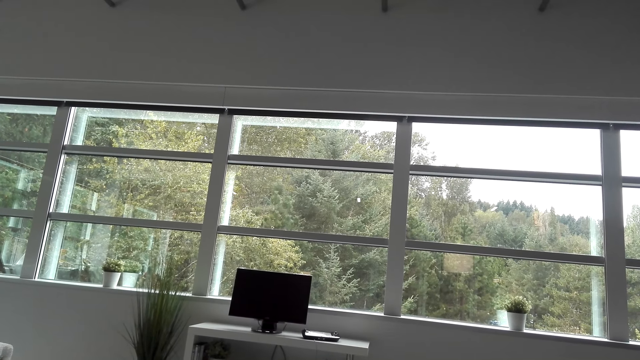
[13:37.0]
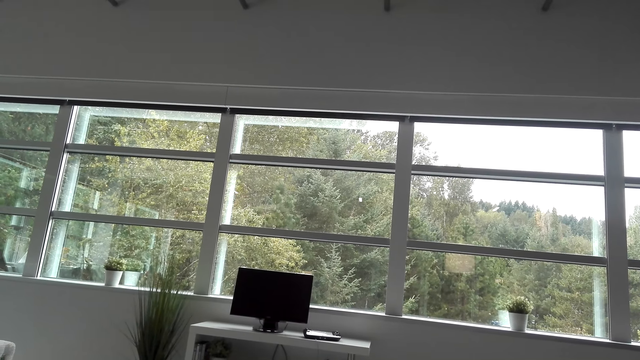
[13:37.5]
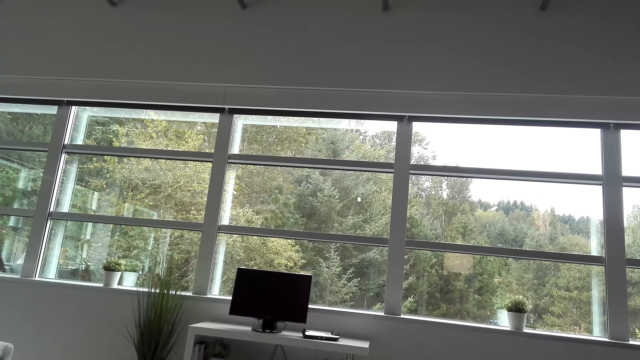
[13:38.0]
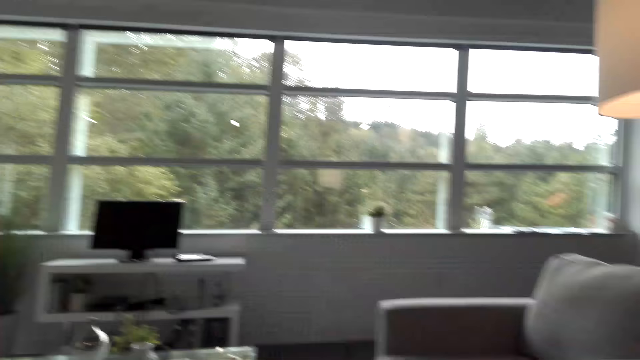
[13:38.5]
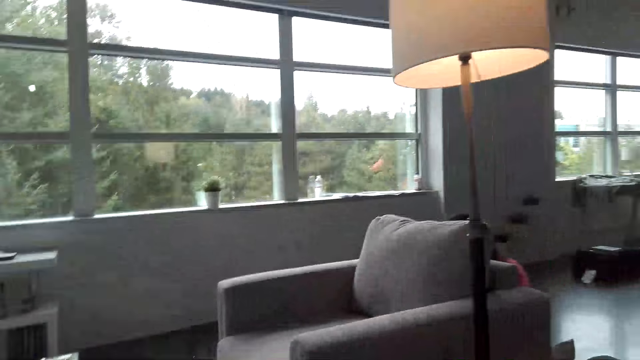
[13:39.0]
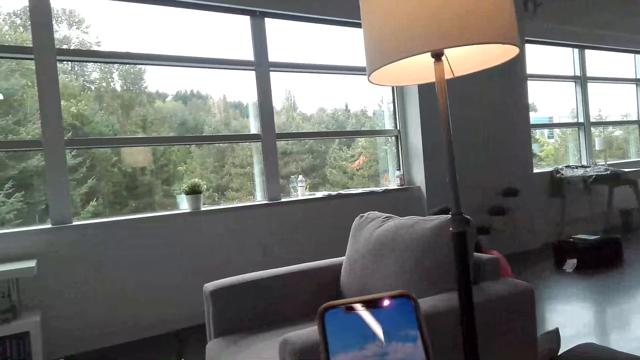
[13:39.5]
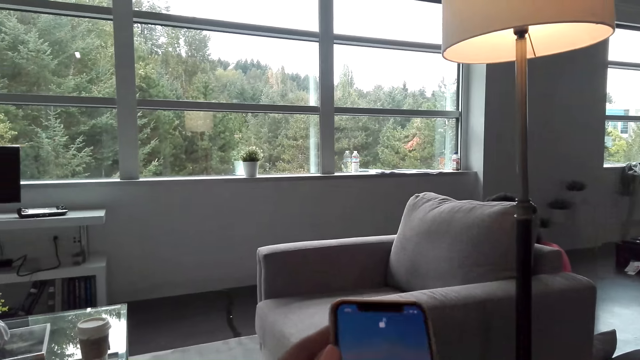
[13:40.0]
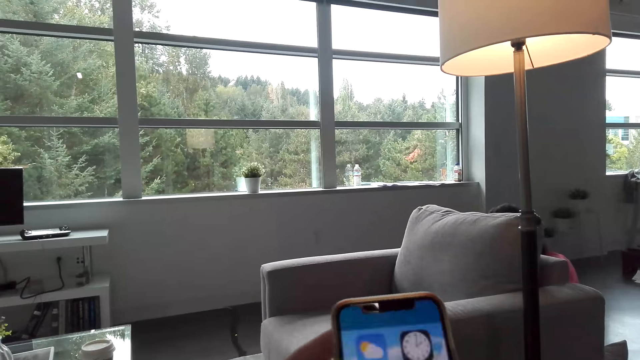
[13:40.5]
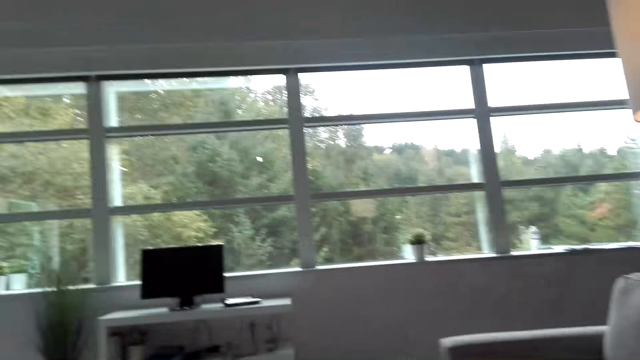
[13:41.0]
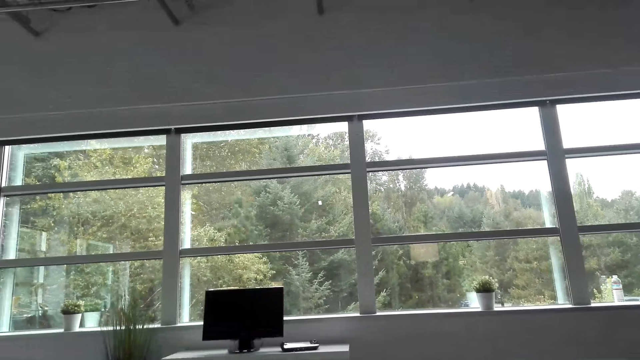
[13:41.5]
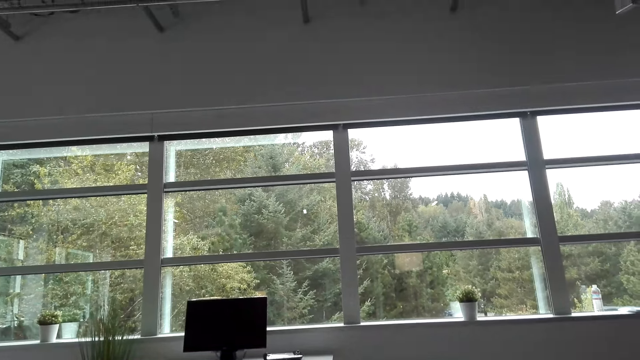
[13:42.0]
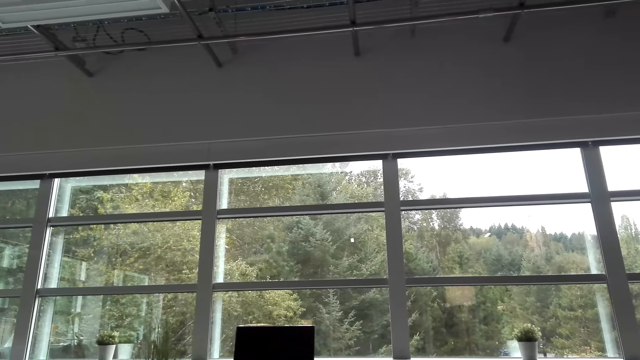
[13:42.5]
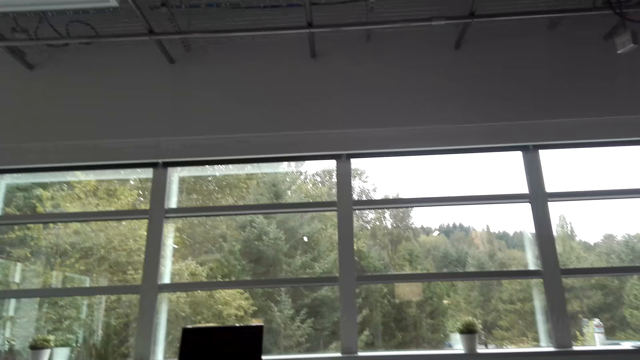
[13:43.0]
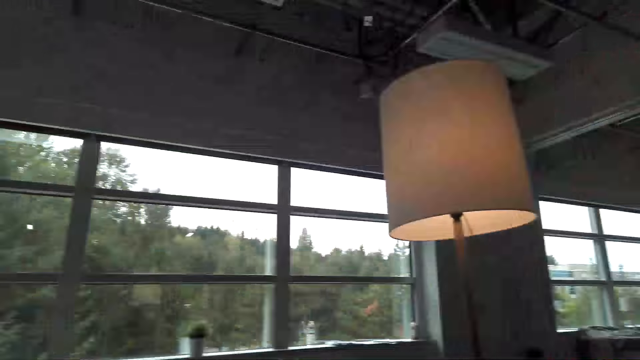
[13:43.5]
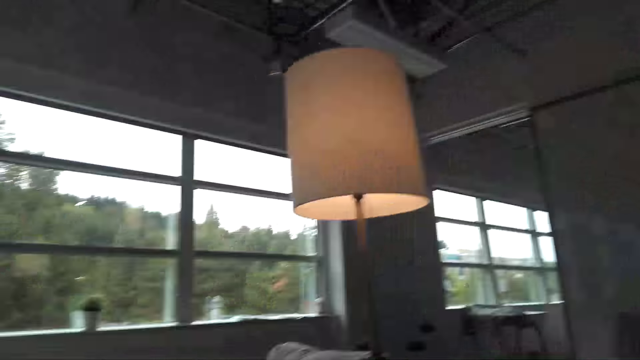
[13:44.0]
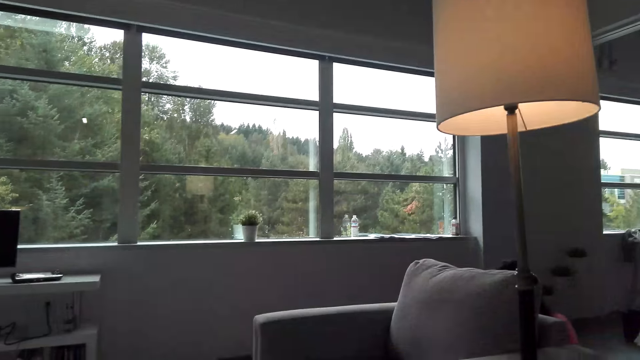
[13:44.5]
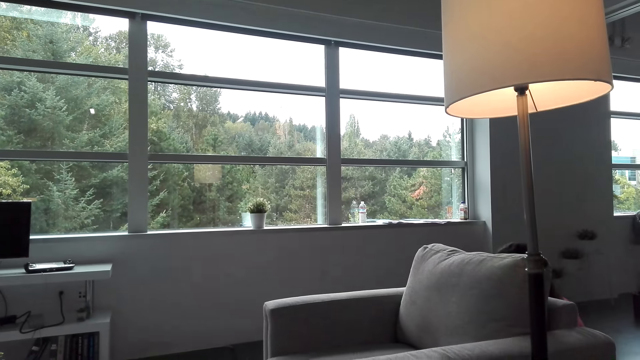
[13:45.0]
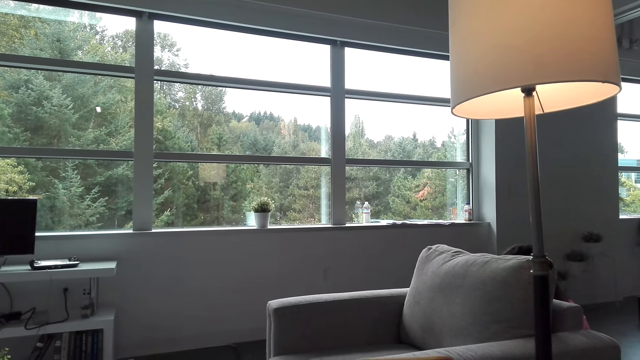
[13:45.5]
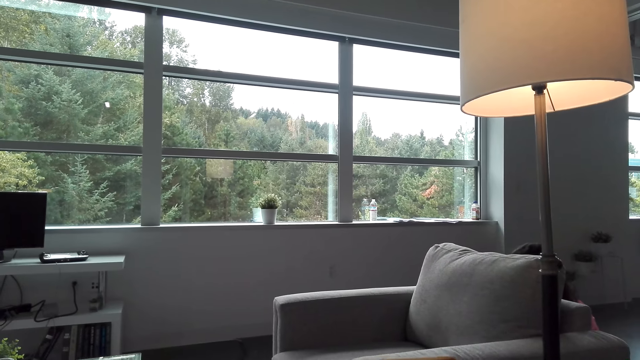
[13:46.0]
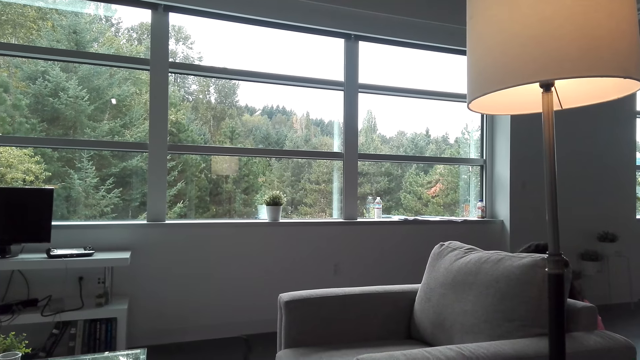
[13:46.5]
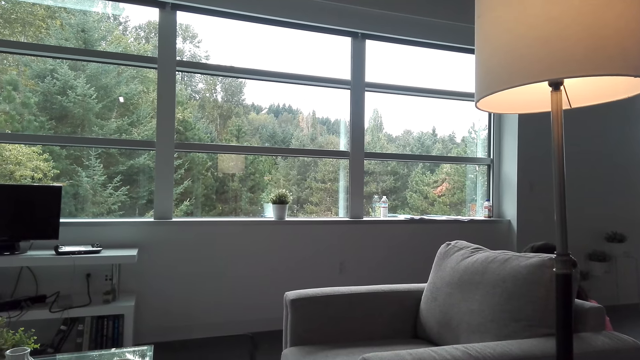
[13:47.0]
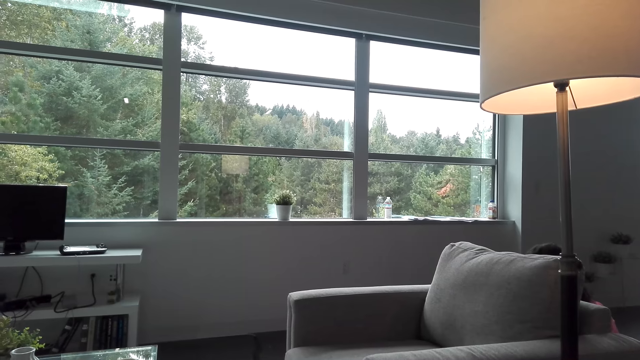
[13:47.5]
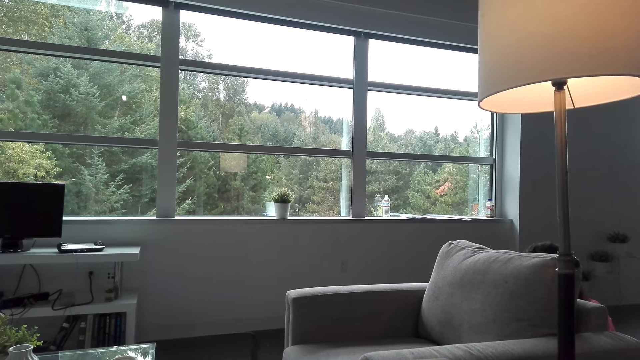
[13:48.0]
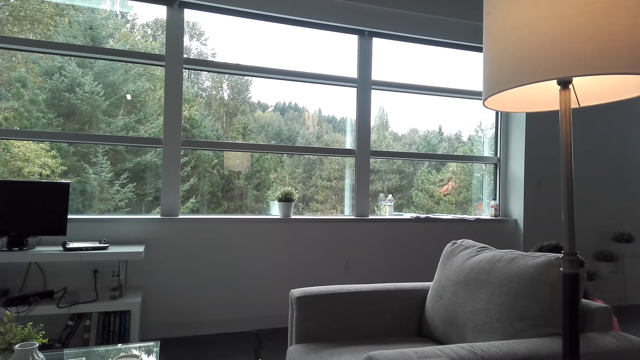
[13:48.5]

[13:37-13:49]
The camera wearer operates the cellphone. They dial the phone. They look around. A person sits on the couch.

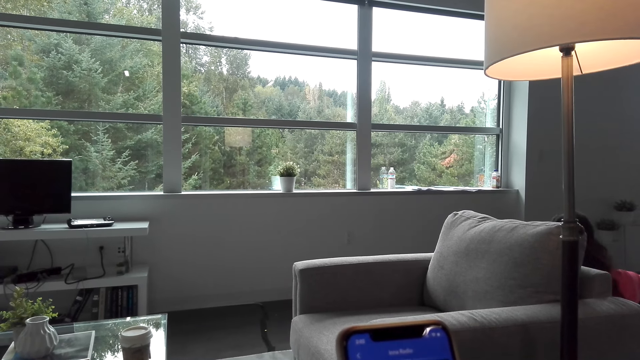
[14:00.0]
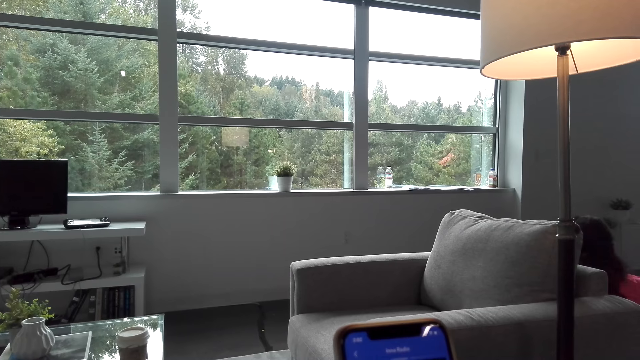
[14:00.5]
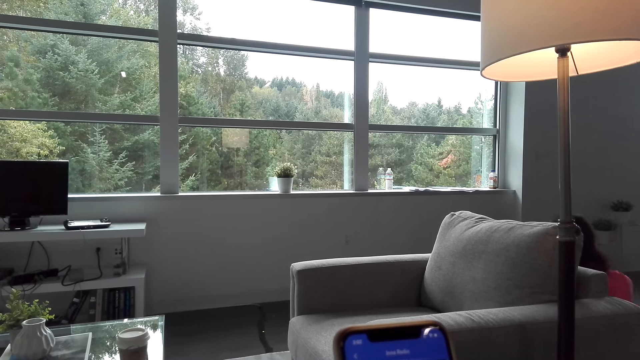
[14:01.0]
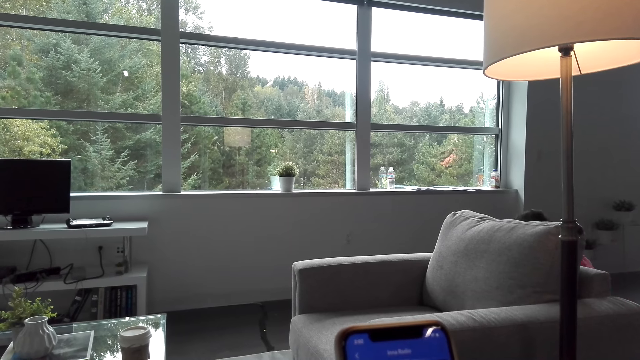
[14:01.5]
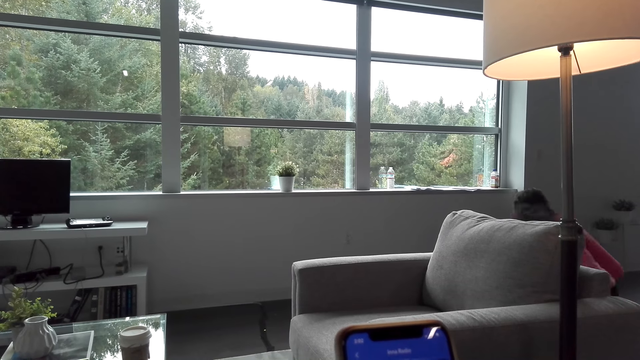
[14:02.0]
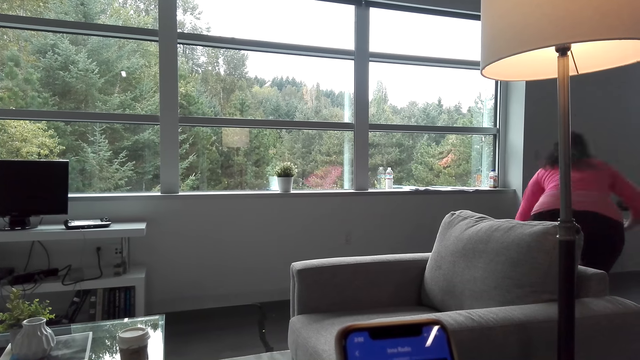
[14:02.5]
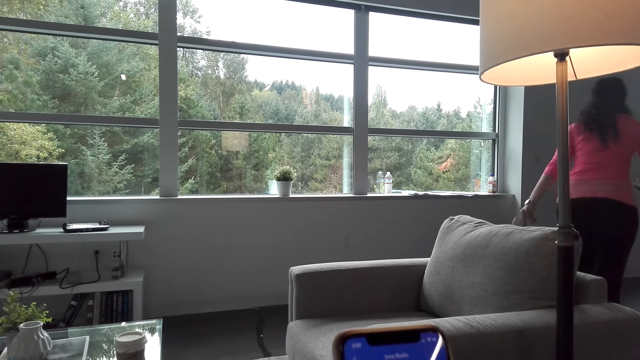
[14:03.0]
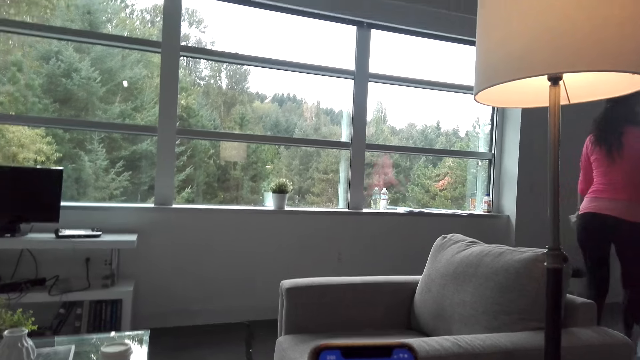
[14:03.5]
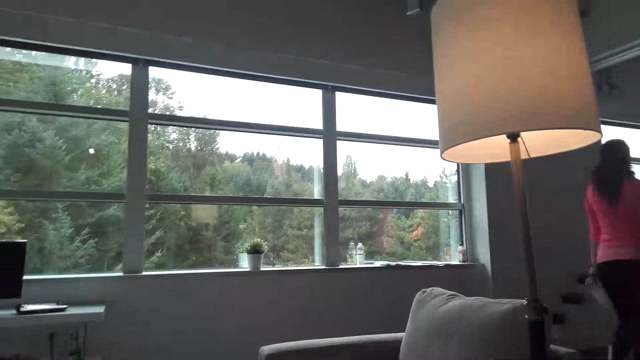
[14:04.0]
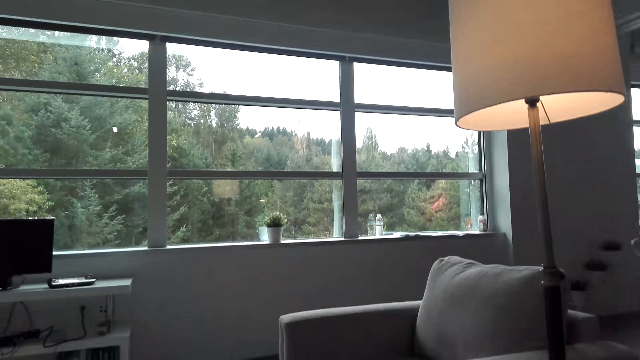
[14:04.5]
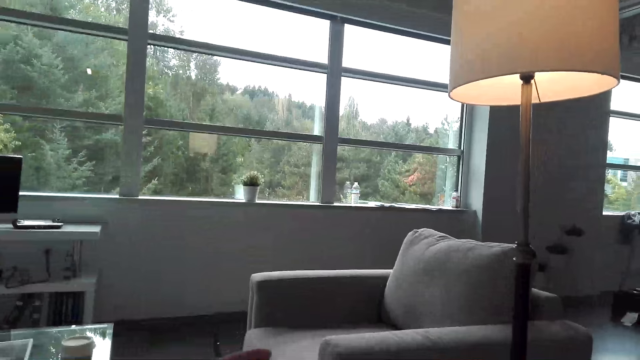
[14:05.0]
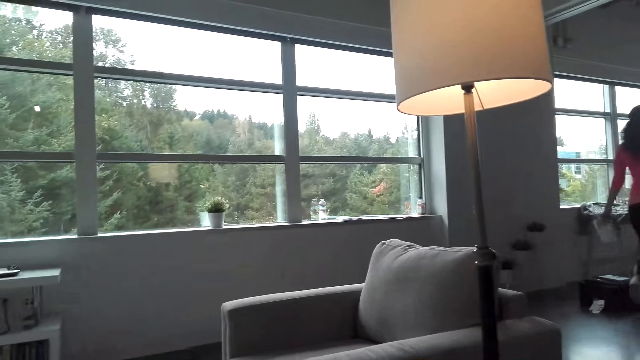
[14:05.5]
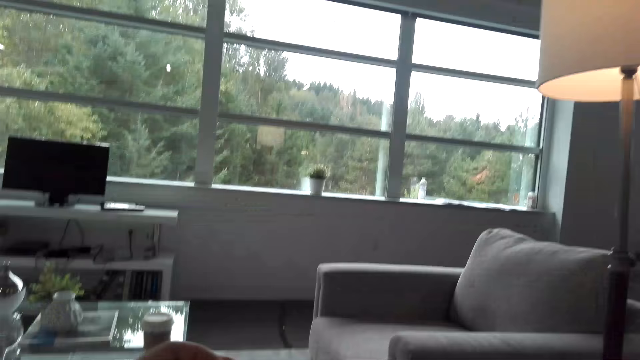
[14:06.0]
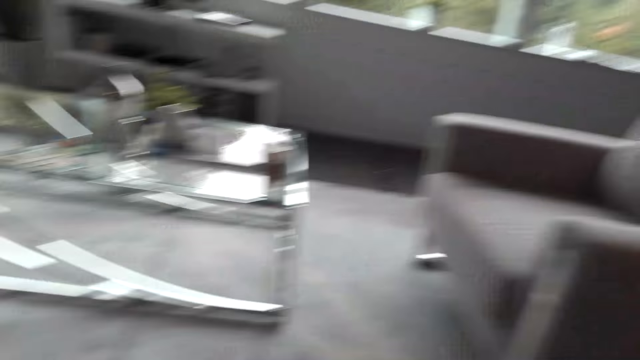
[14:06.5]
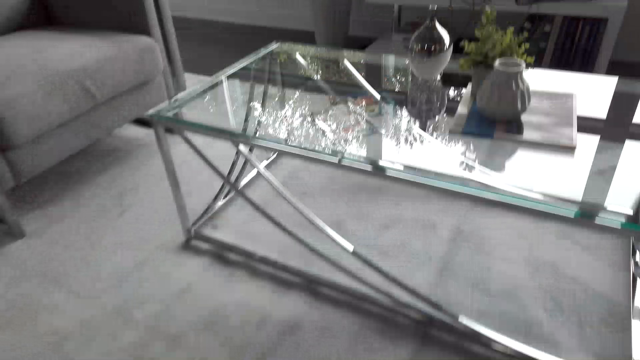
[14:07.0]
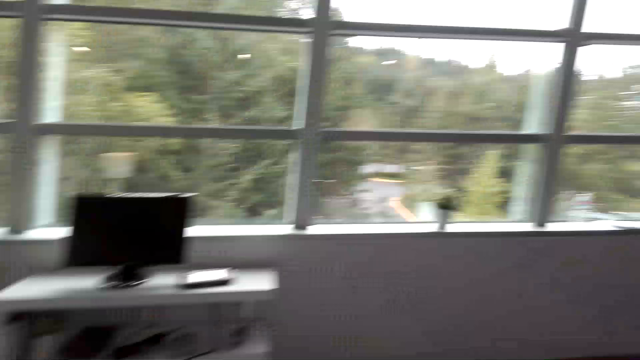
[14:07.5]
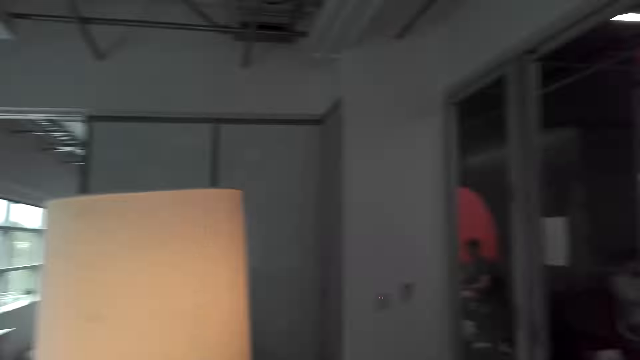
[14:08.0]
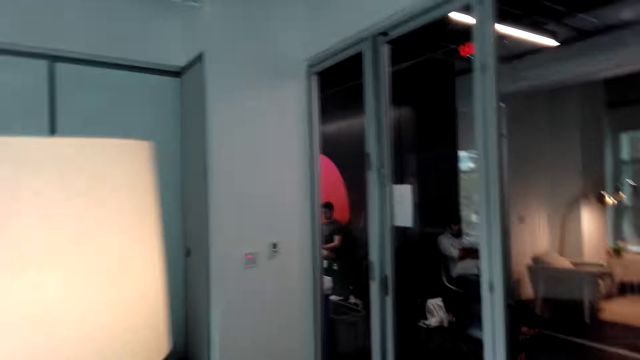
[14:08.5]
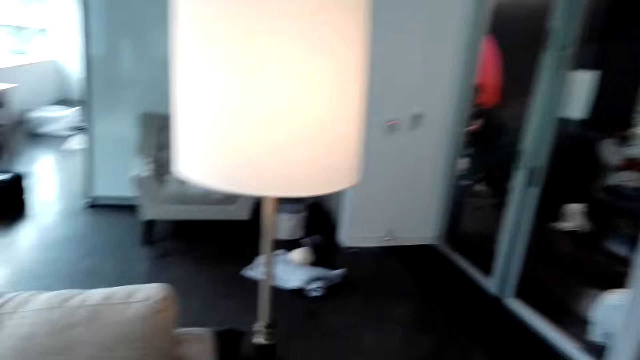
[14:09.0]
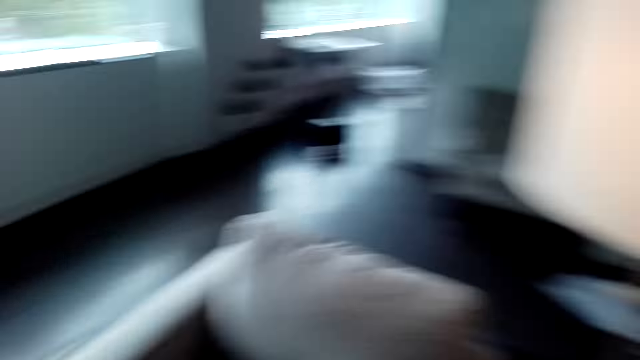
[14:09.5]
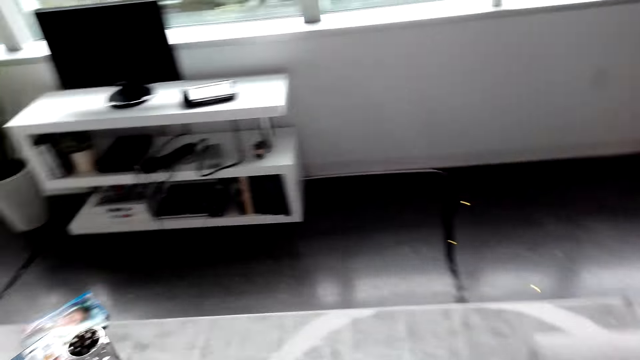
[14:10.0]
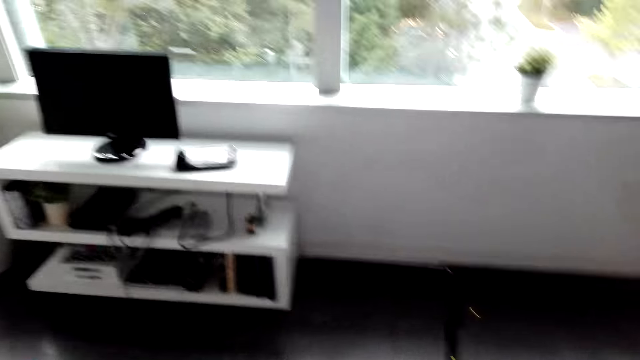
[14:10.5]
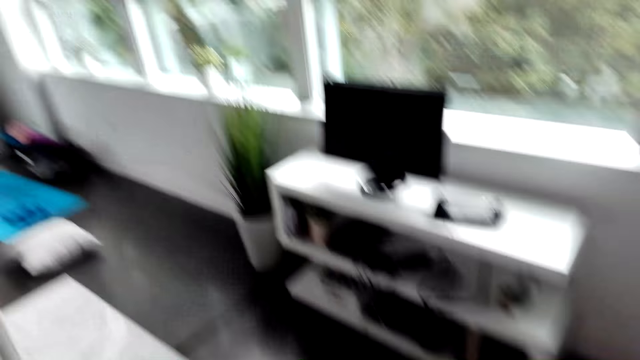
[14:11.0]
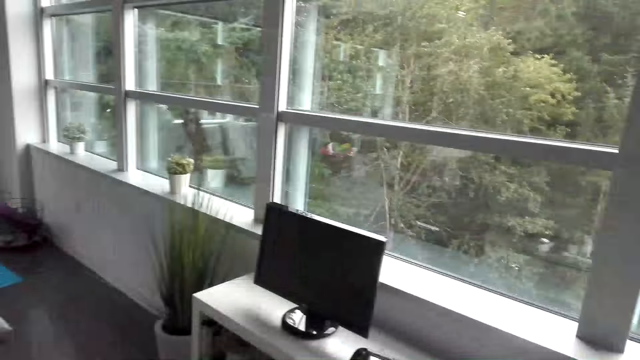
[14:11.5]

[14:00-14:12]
A person stands up. The person walks in the room. The camera wearer looks around. They walk.
